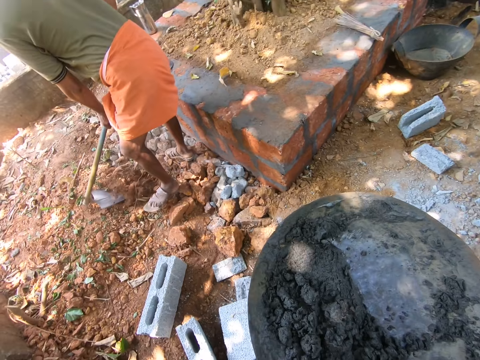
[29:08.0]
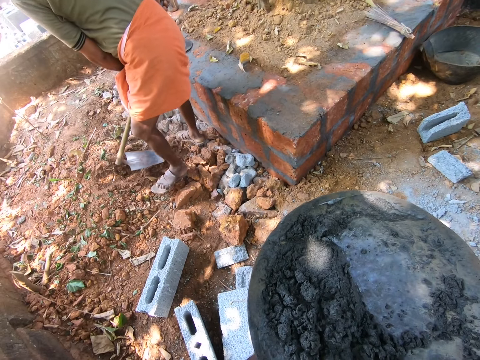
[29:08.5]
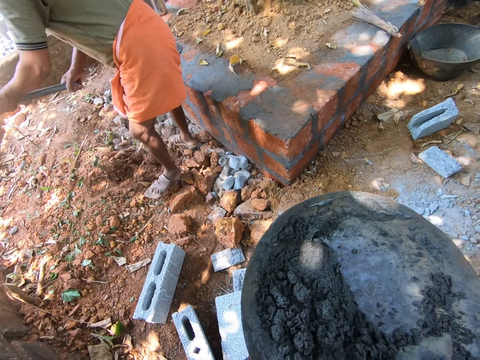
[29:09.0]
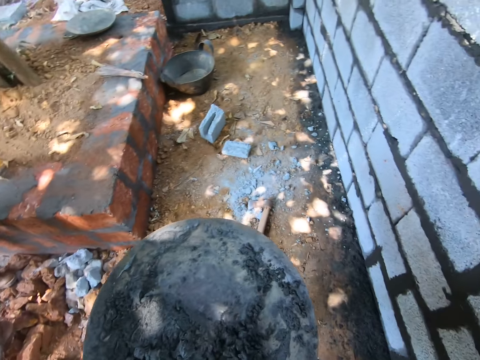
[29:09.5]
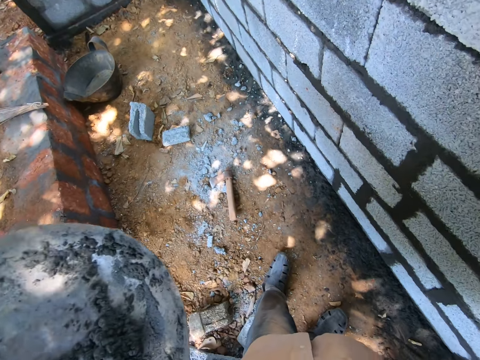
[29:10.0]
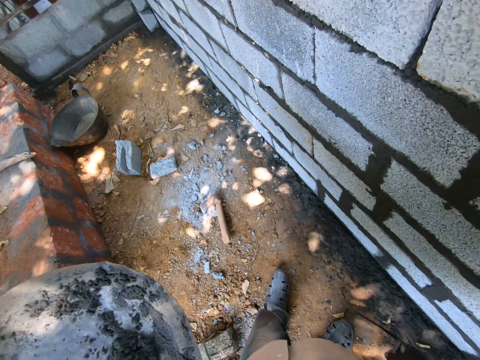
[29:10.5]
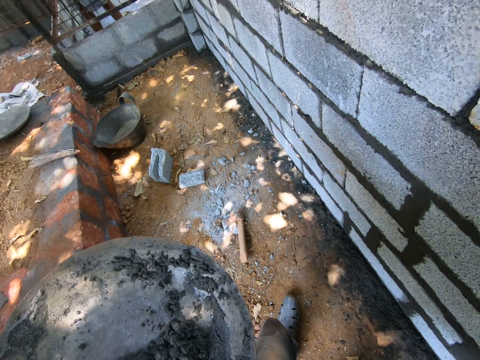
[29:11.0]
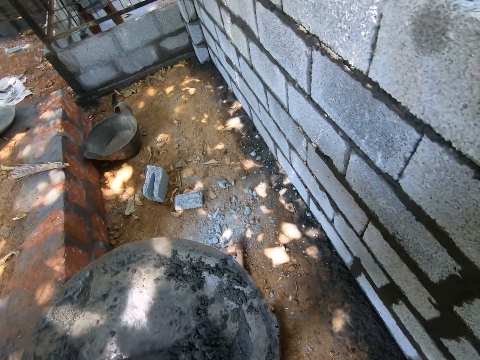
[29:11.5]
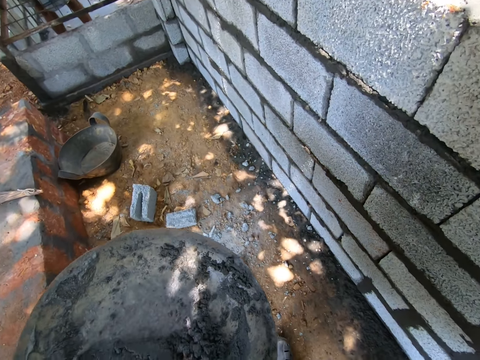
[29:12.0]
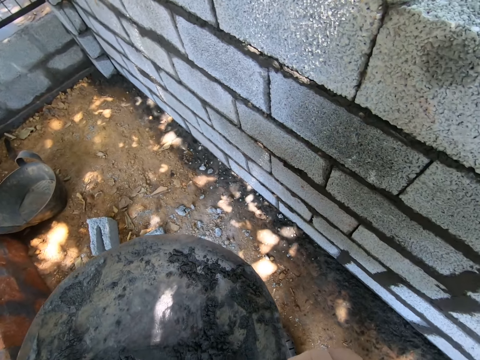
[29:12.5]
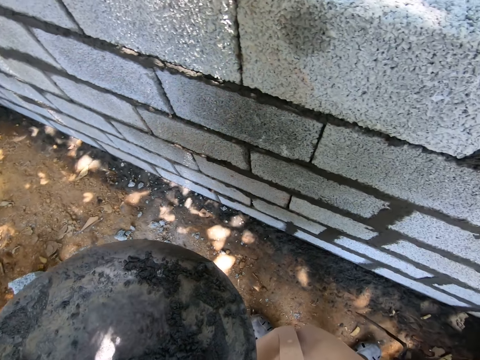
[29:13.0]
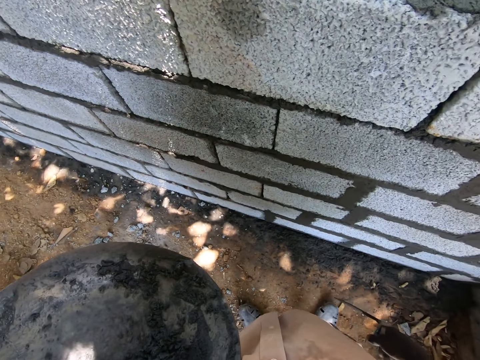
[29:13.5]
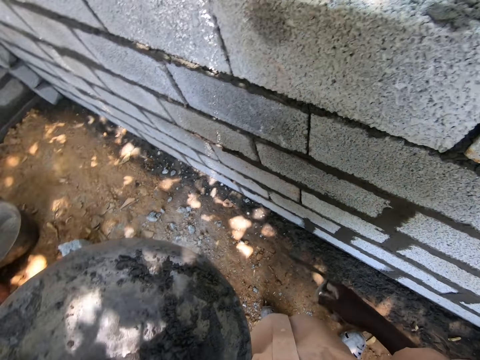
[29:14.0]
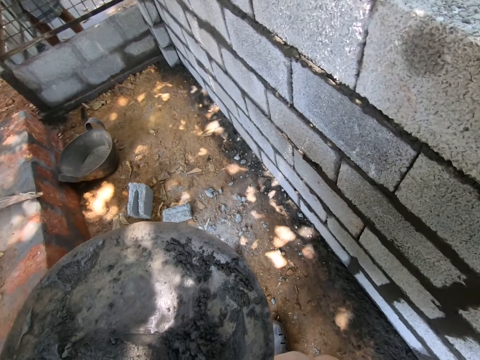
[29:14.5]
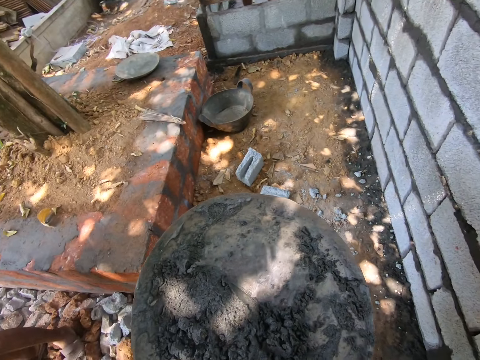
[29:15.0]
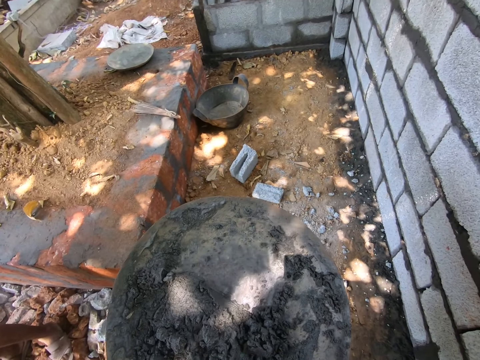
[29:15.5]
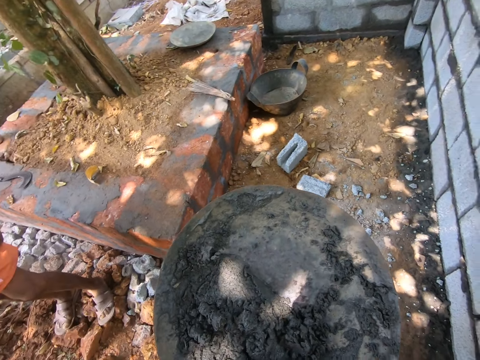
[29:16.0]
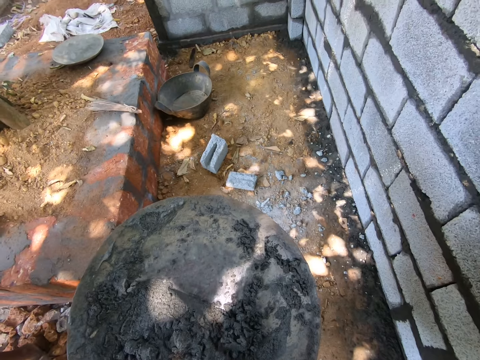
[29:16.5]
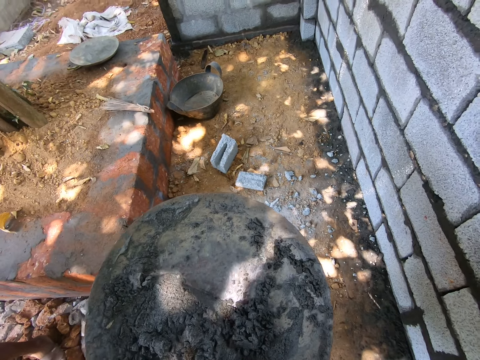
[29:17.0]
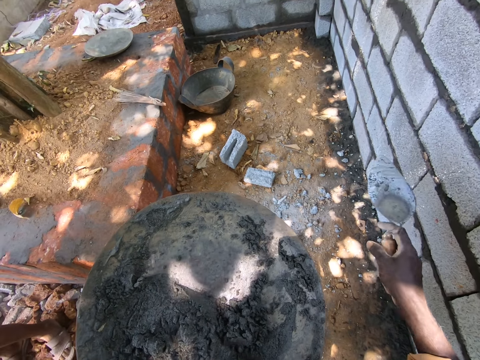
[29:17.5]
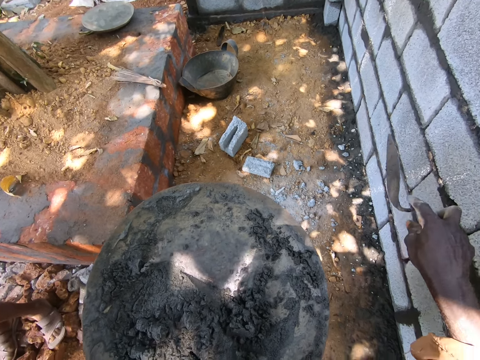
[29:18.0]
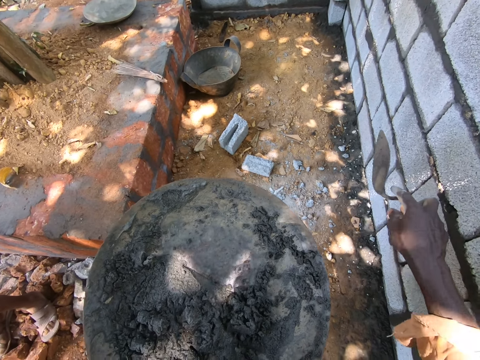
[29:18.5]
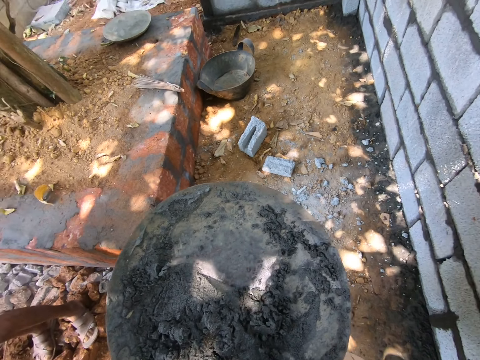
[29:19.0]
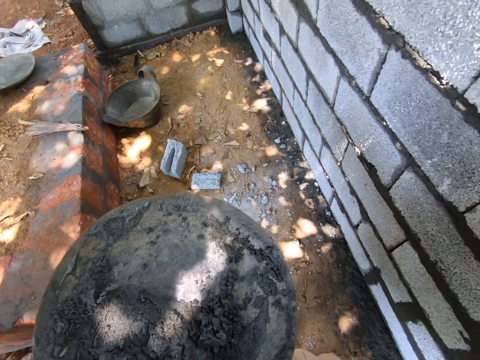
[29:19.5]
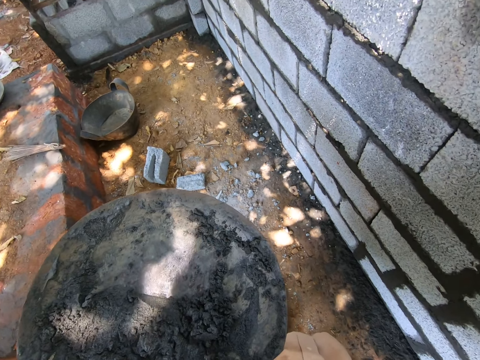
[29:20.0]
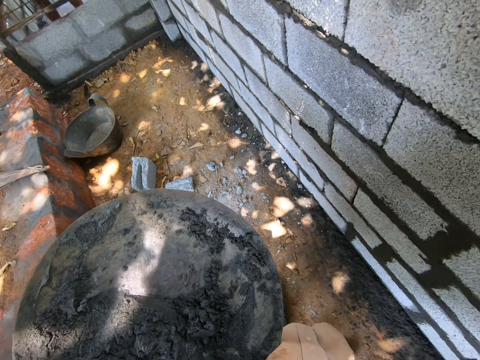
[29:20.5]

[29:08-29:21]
The camera wearer interacts with a man. They point on the wall.

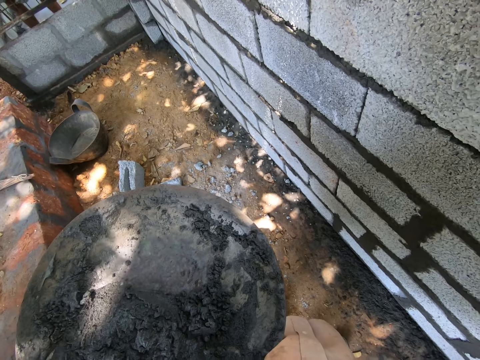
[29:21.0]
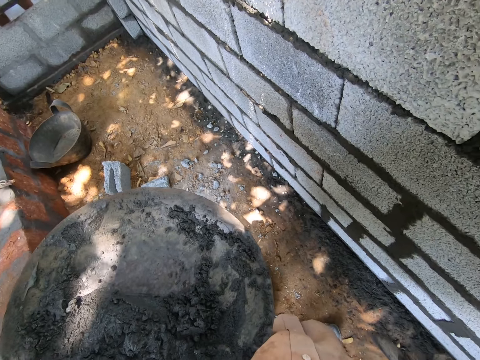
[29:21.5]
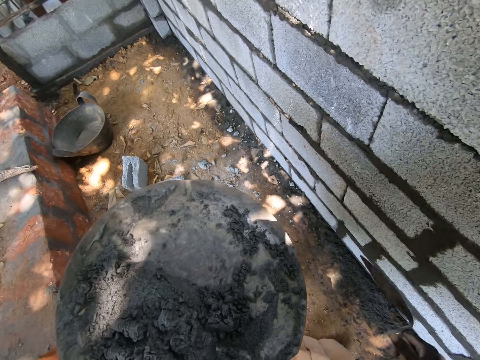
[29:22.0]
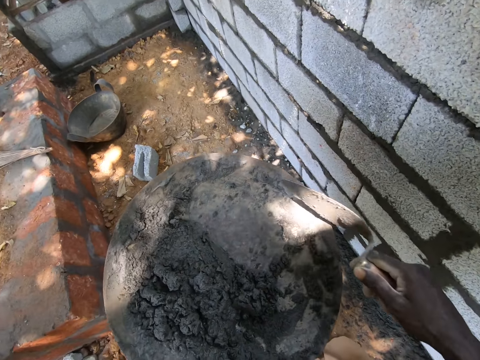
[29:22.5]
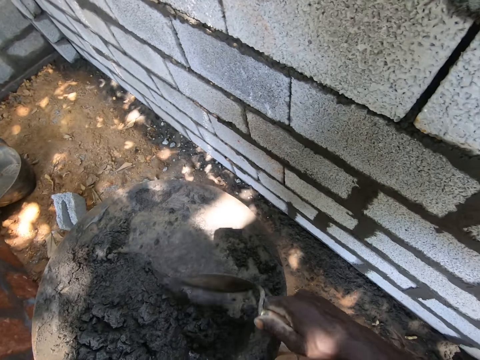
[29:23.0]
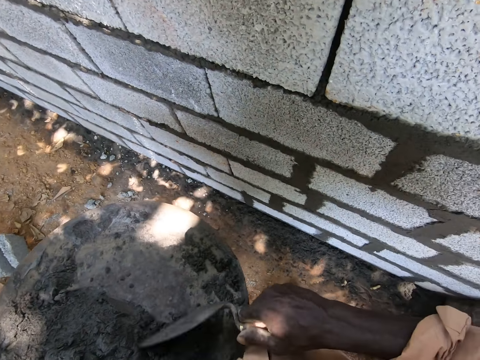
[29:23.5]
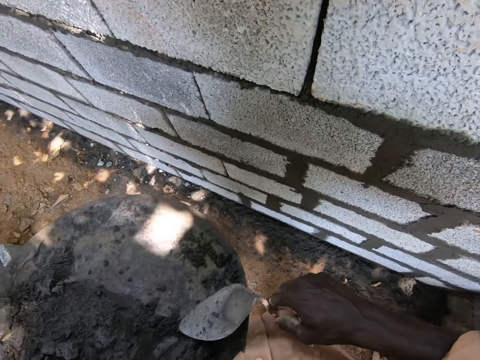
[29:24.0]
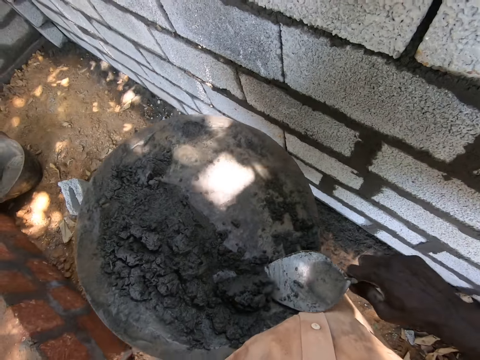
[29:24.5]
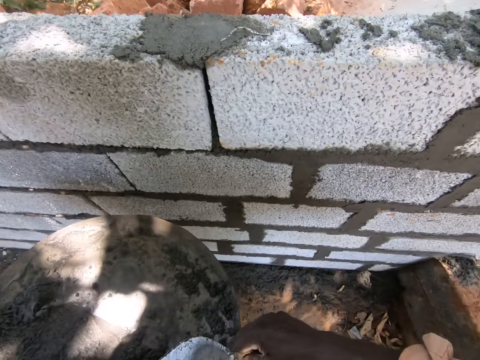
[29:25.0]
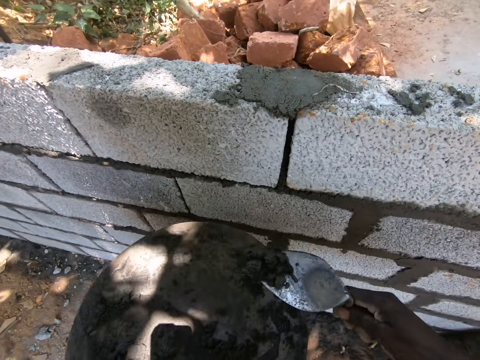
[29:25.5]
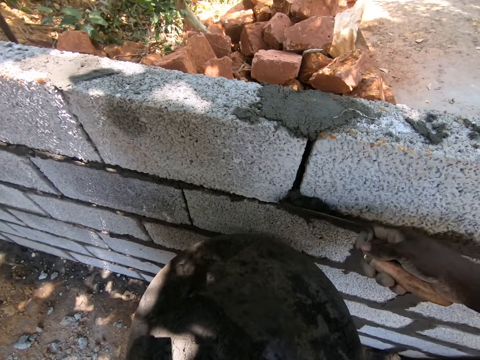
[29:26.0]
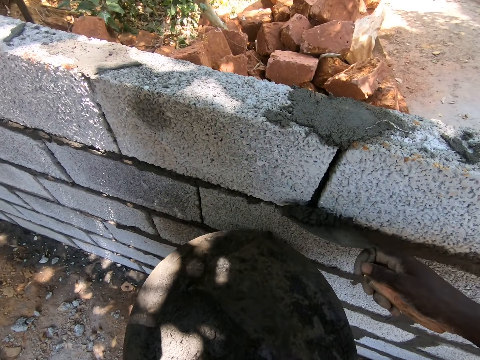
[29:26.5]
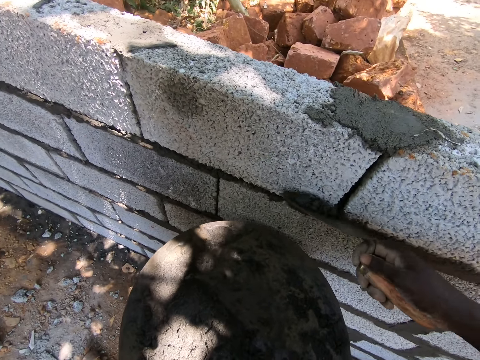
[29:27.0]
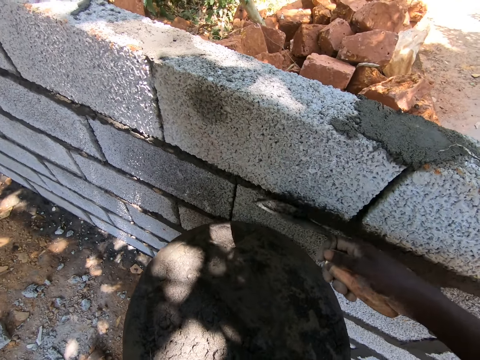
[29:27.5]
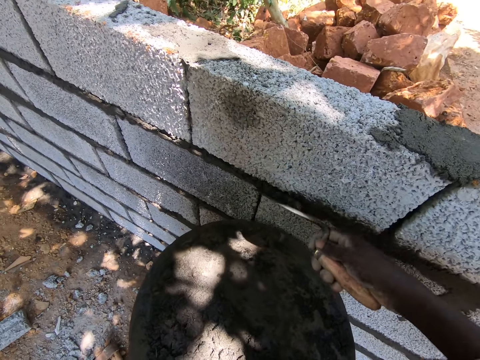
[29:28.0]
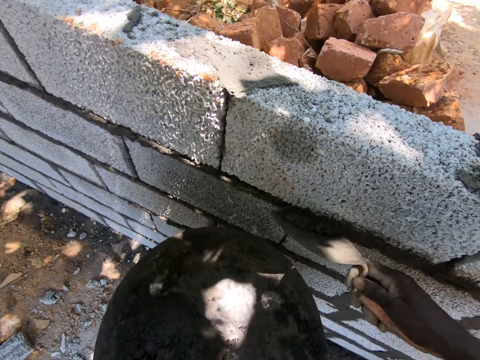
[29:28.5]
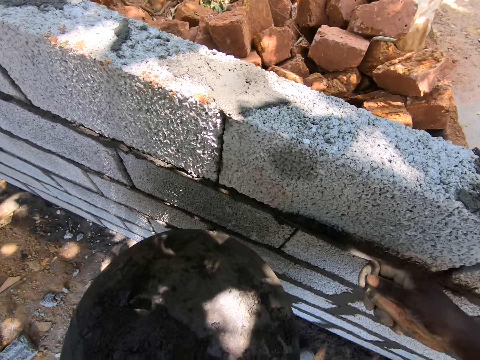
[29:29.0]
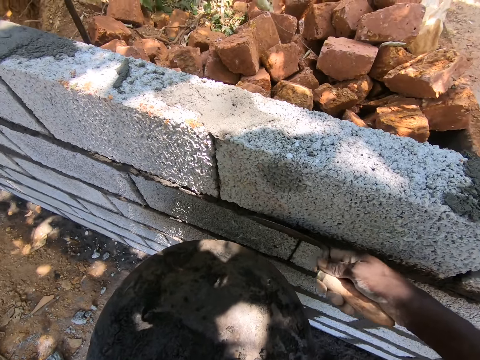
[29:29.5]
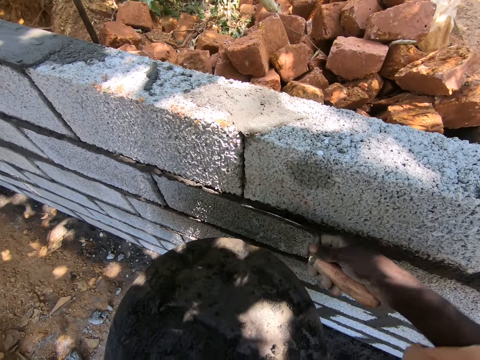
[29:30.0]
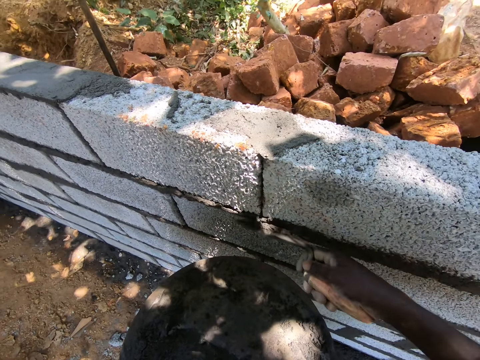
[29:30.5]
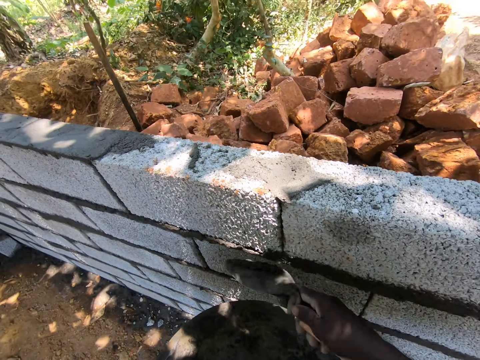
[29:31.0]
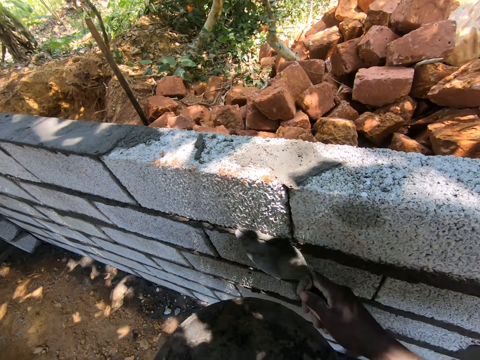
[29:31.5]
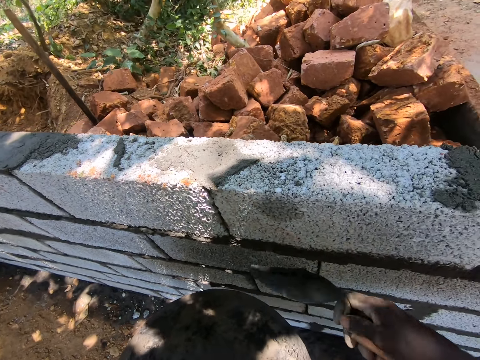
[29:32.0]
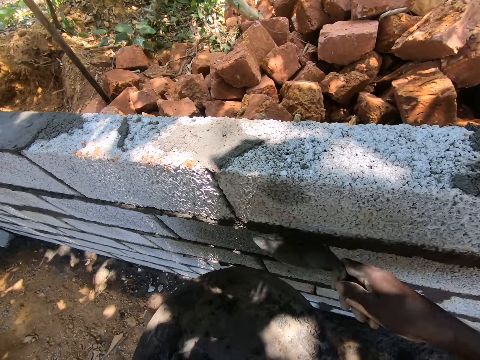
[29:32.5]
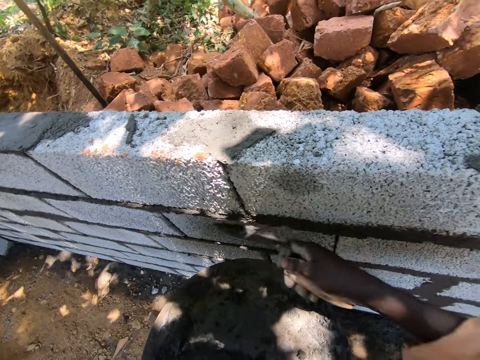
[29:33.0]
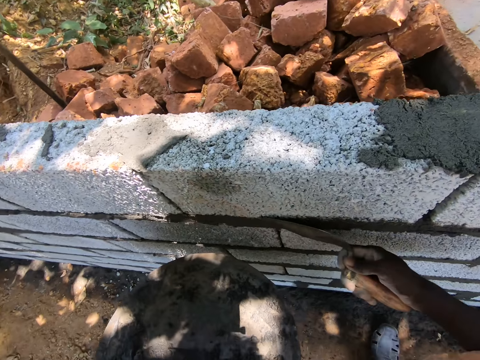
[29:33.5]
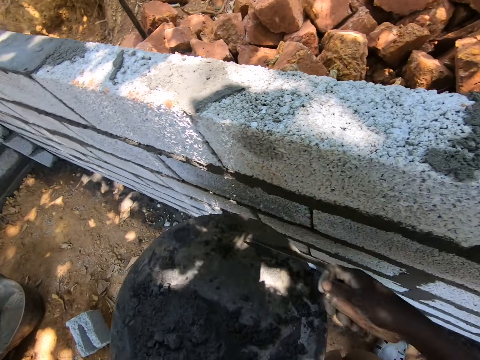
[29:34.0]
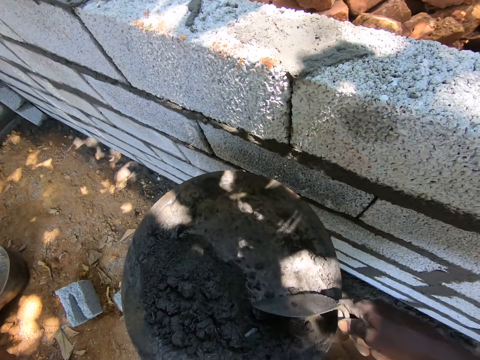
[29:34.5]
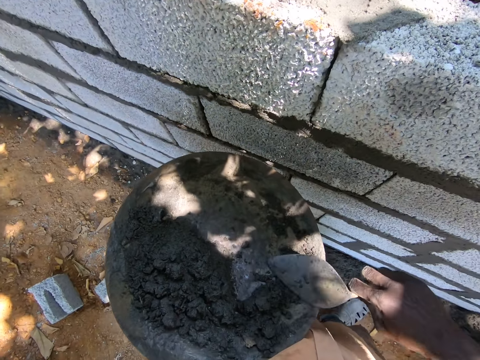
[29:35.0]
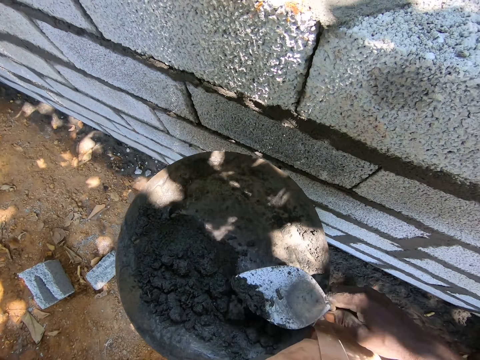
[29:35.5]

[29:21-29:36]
The camera wearer scoops cement or cement mixture with a trowel. They apply the cement on the wall and smooth the cement mixture. They scoop the cement with a trowel.
